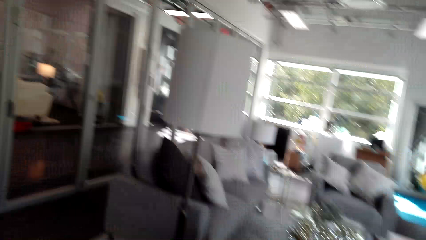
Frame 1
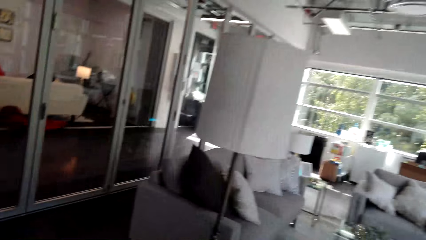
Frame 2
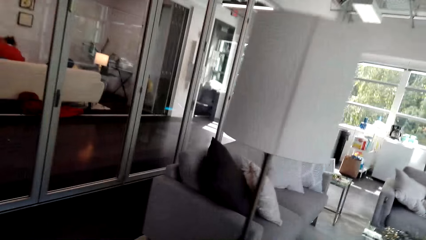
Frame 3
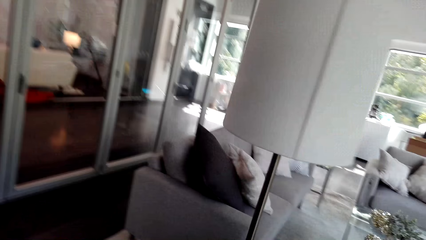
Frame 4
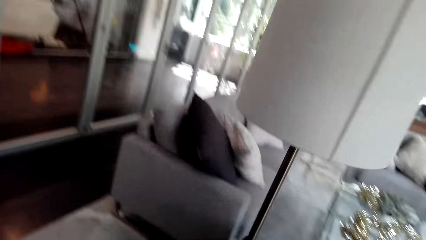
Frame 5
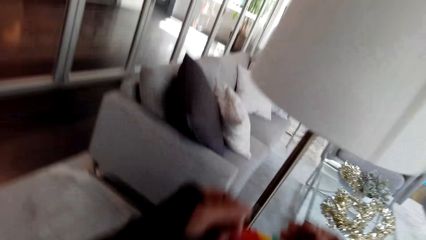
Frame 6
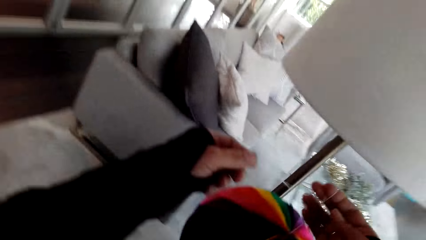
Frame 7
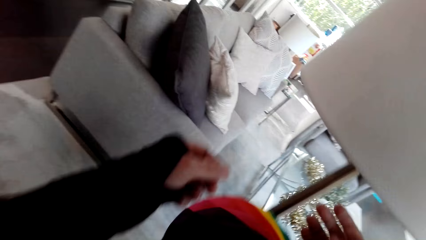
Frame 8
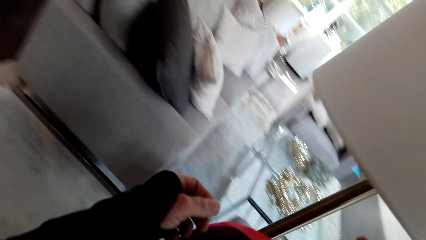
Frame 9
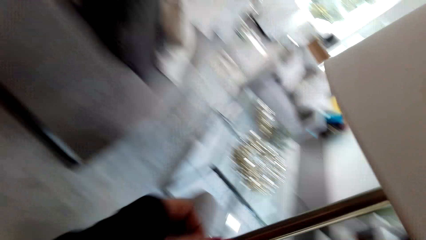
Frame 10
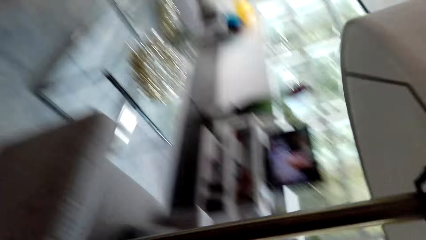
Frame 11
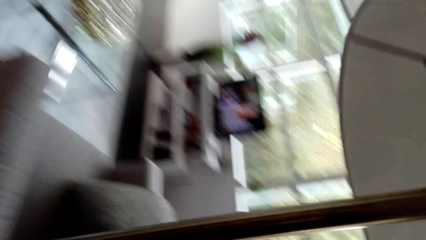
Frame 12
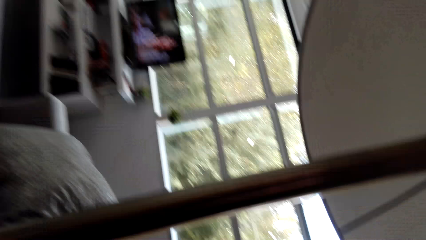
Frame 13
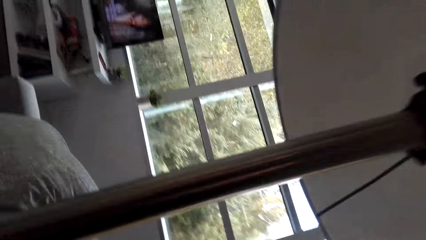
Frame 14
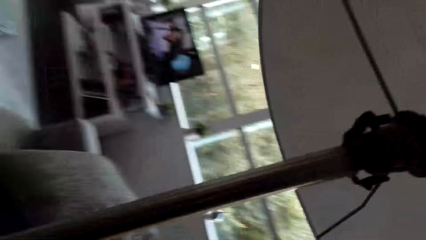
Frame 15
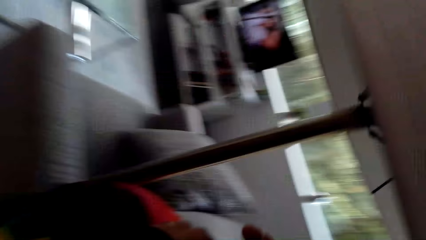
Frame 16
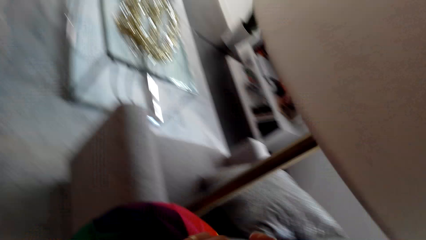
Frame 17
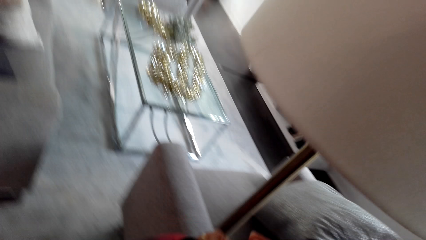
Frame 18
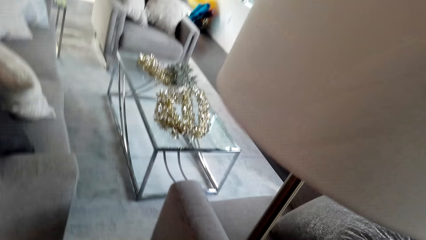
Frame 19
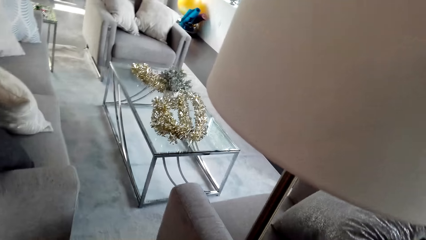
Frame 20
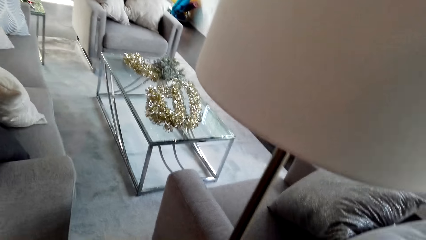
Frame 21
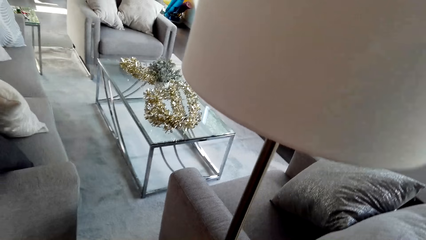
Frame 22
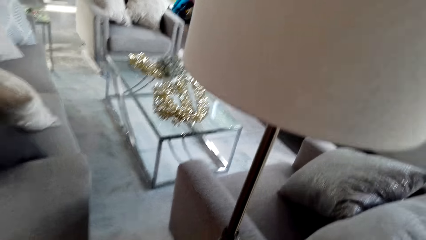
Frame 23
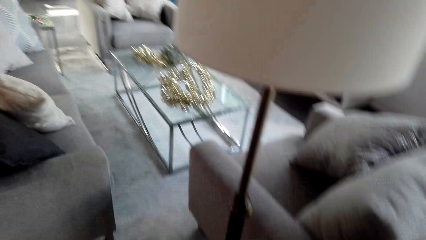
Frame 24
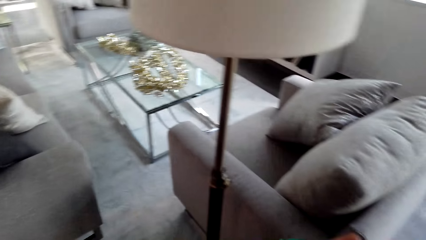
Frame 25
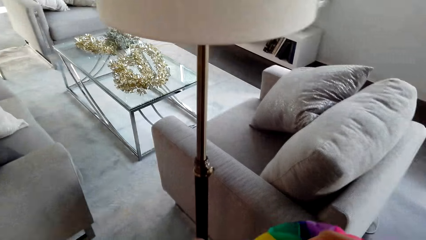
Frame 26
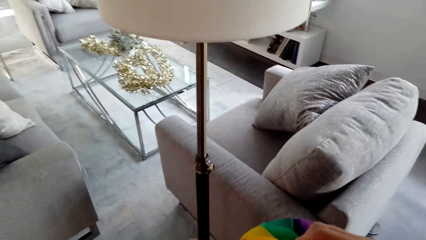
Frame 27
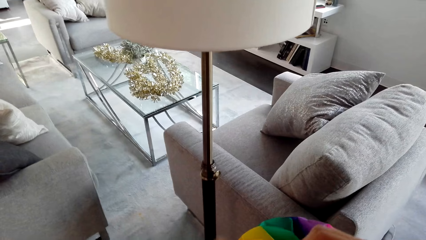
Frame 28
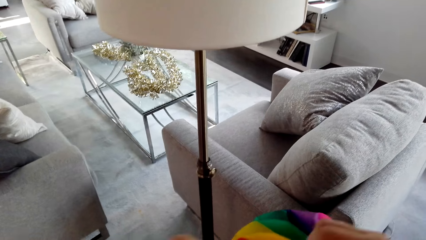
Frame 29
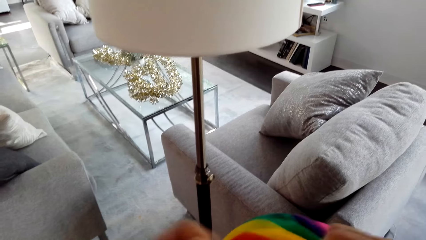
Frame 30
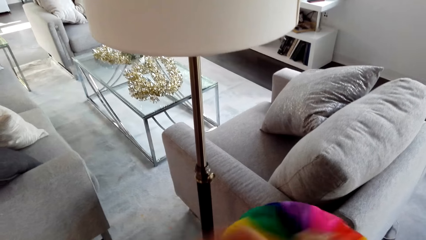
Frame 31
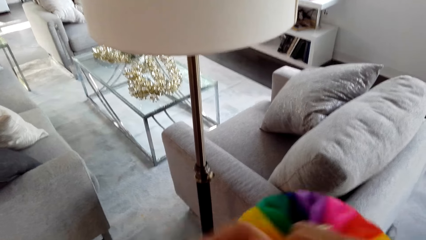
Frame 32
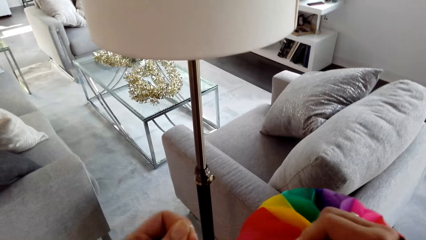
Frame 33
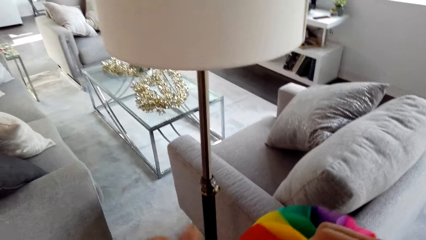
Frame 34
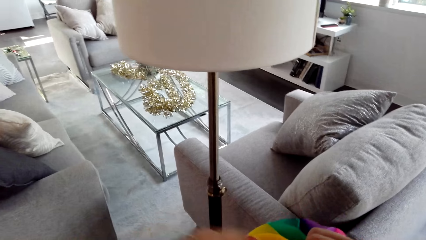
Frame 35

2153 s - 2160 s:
The camera wearer looks around. They decorate the floor lamp.

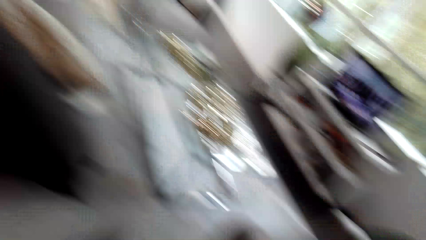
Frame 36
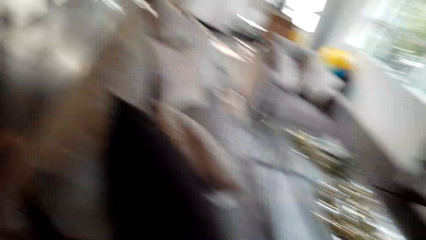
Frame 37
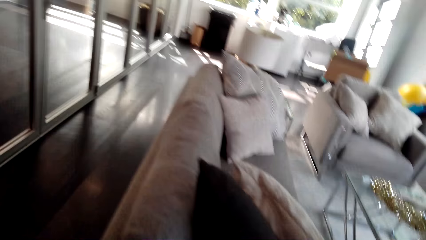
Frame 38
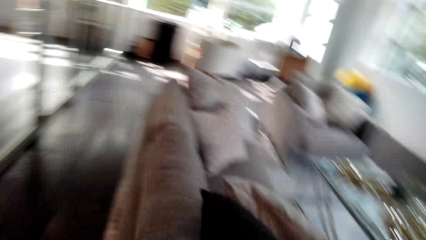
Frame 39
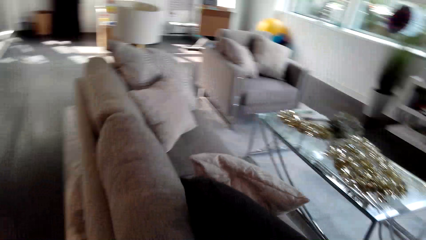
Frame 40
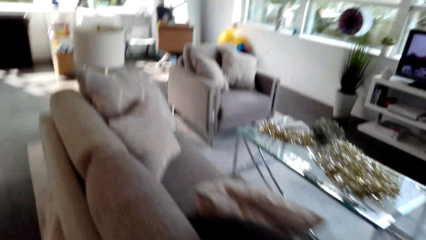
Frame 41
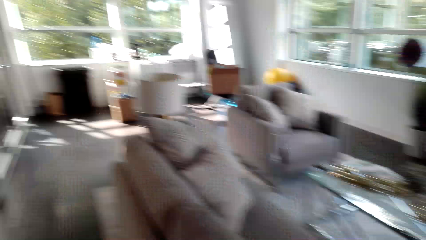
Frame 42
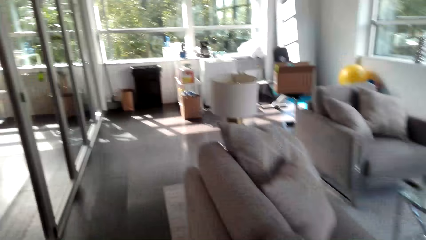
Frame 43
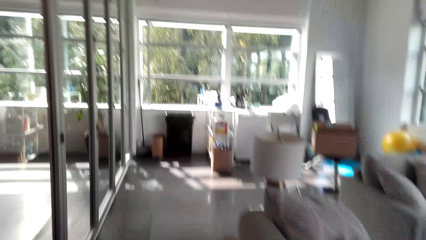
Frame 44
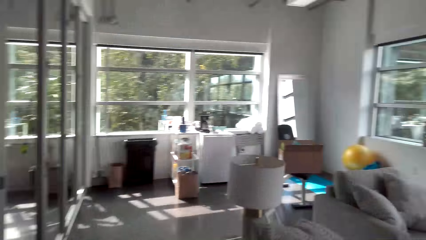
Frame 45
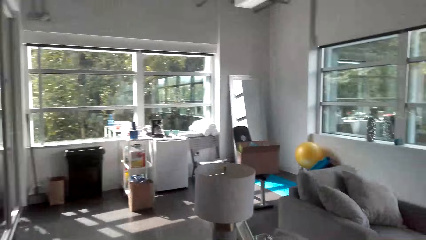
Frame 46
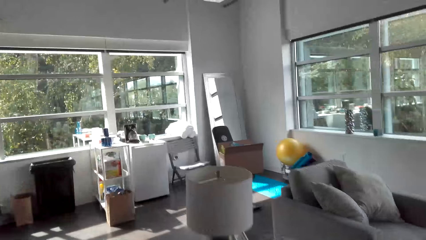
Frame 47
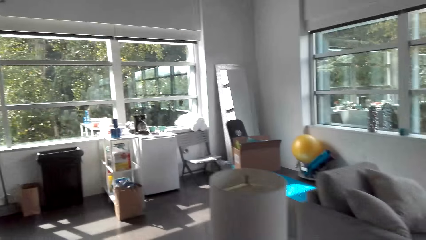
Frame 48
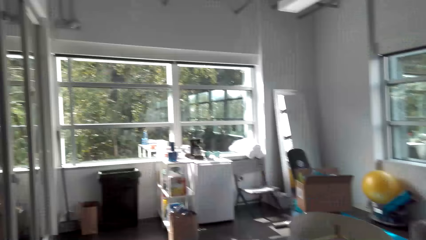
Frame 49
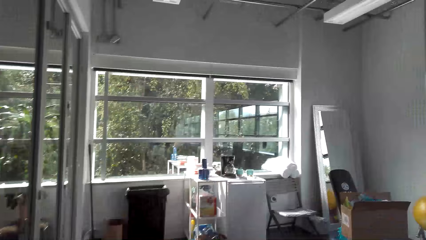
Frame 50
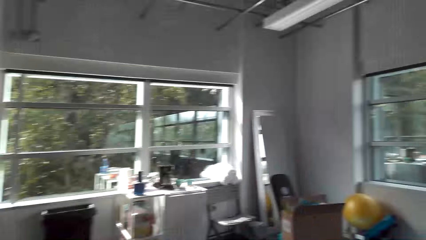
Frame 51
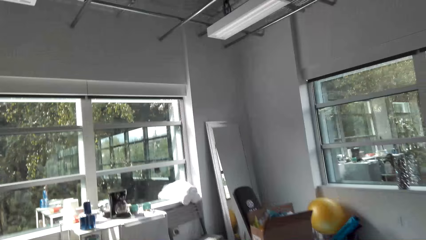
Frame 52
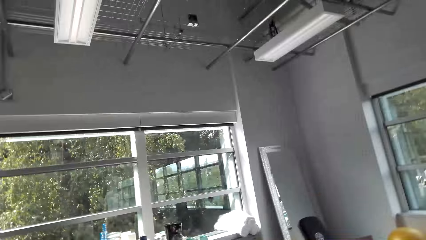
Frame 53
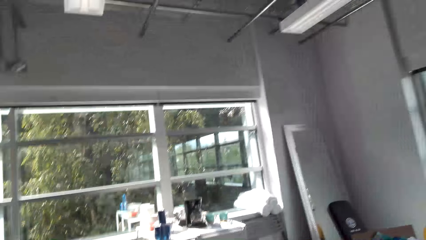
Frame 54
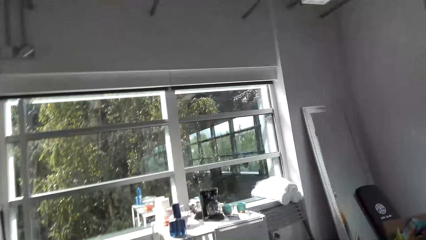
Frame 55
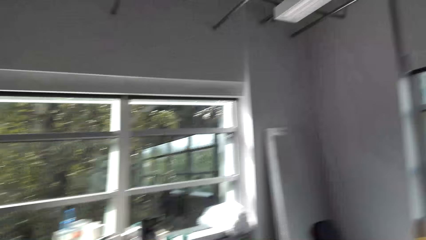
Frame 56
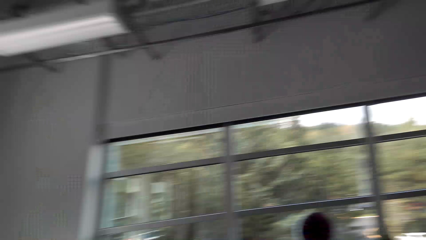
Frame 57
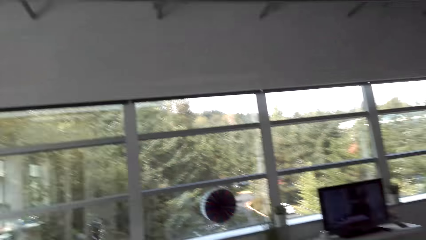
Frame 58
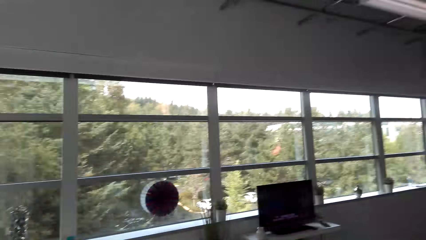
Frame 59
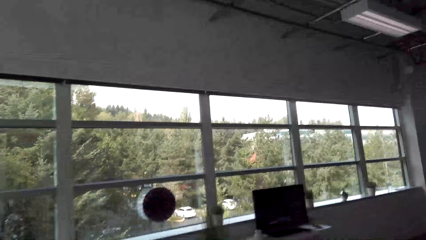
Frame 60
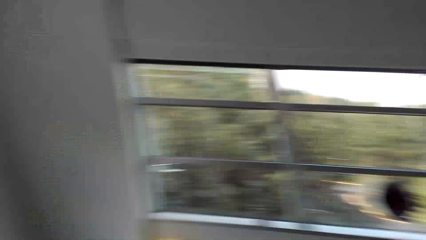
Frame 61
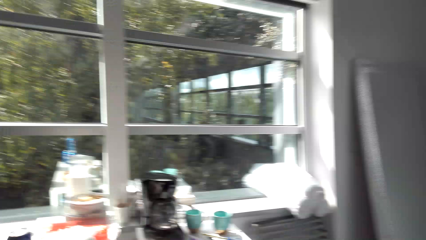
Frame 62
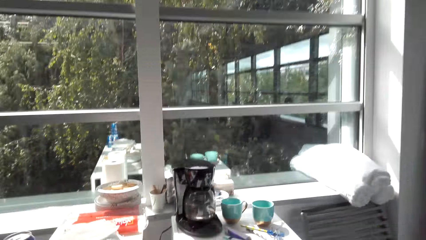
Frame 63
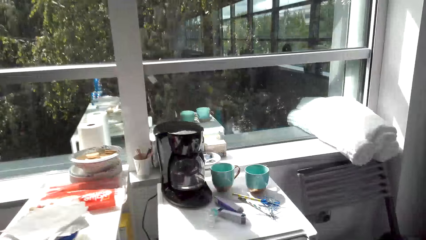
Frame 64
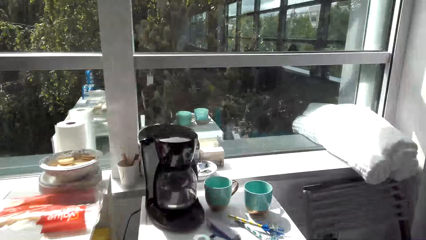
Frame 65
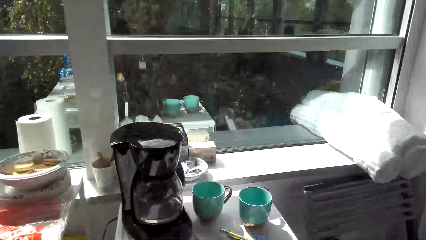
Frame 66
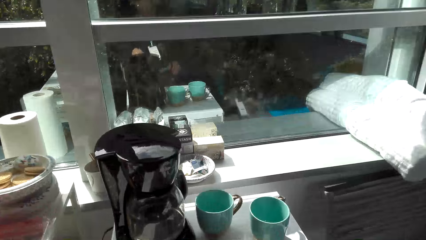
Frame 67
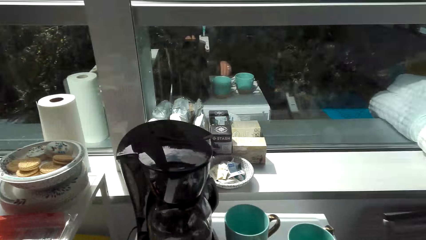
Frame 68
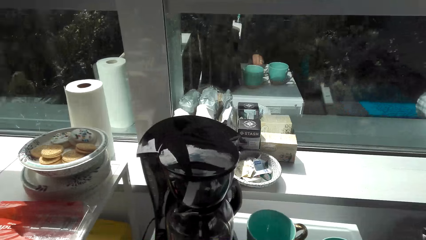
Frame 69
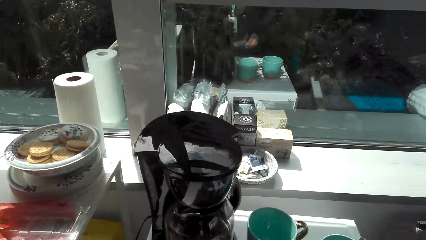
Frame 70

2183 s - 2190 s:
The camera wearer walks in the room.

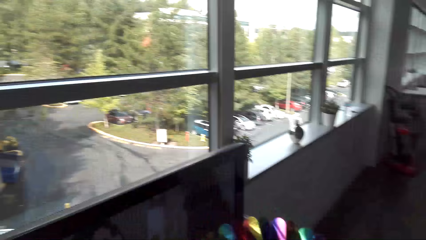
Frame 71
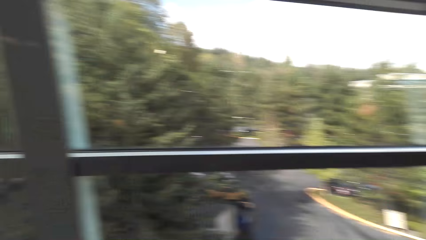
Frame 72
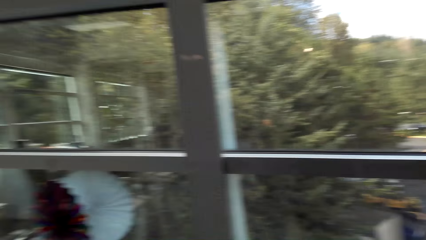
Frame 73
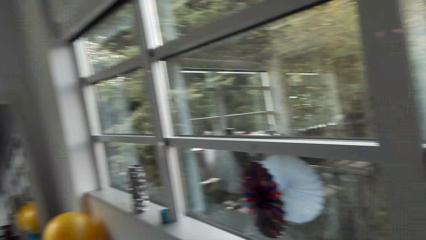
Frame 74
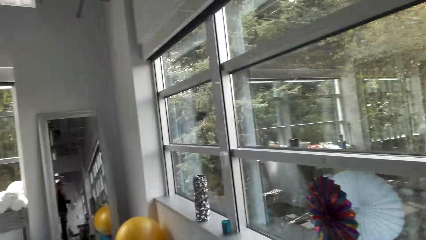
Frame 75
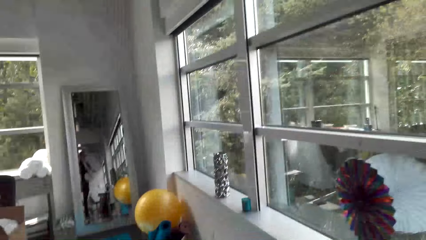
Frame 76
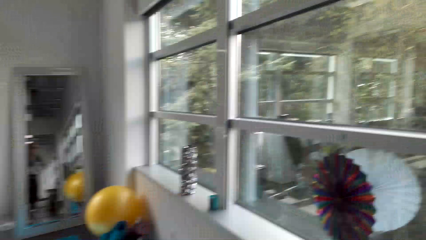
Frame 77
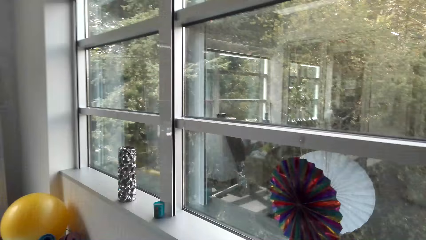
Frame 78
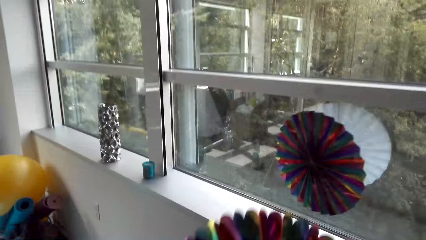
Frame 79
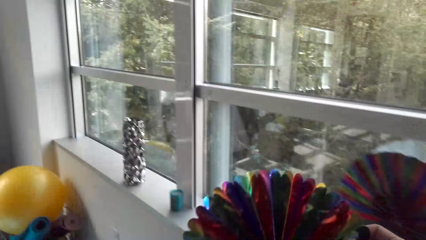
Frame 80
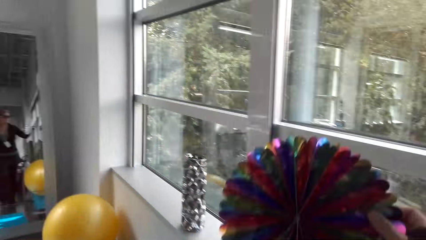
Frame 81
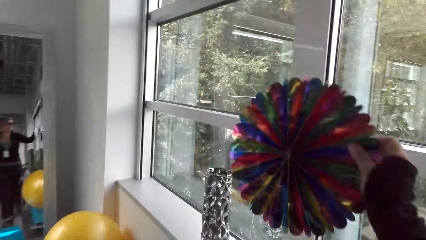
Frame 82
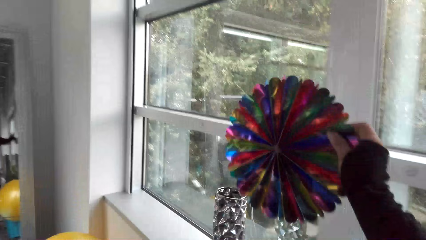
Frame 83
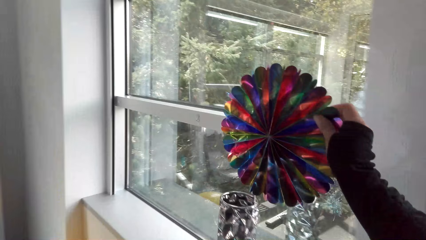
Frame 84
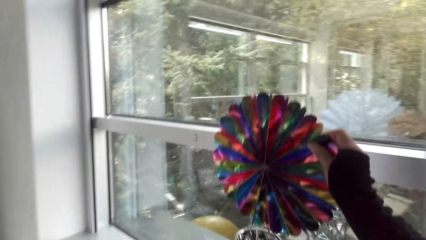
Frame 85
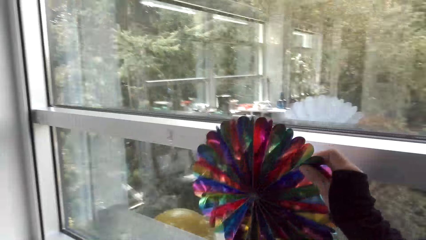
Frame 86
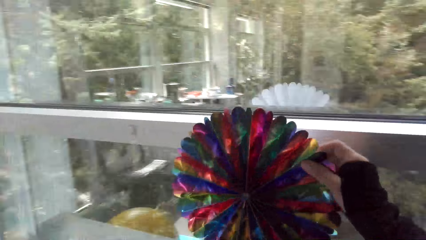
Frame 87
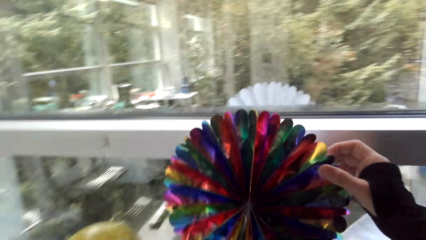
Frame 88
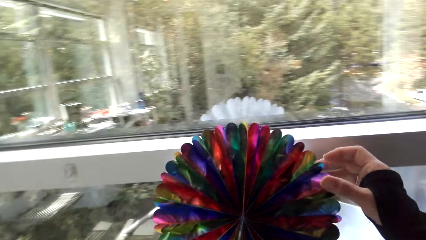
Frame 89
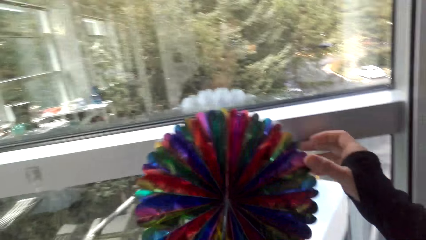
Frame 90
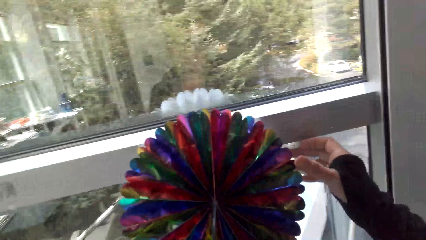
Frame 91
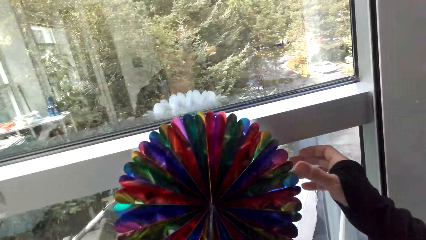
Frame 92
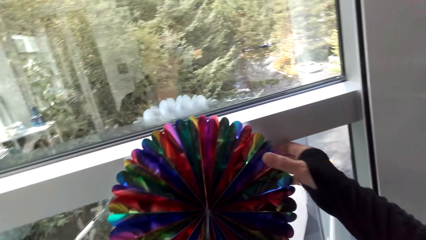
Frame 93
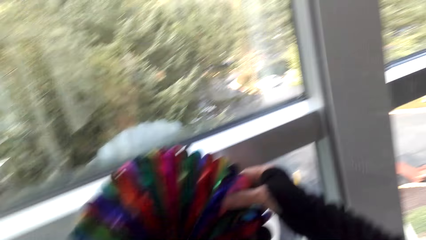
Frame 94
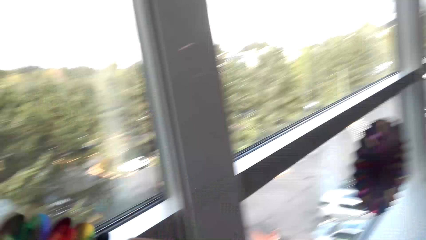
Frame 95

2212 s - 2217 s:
The camera wearer picks up the decoration item. They put the decoration item on top of the vase on the window.
